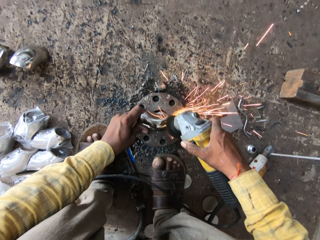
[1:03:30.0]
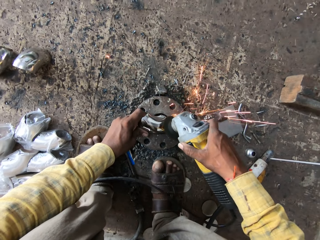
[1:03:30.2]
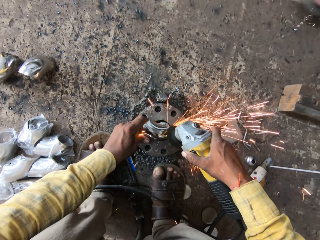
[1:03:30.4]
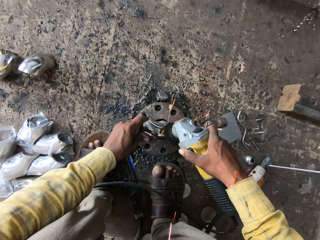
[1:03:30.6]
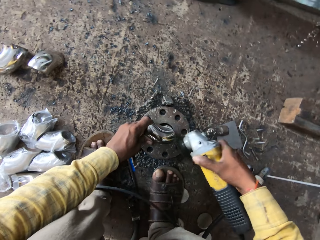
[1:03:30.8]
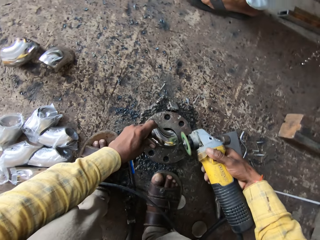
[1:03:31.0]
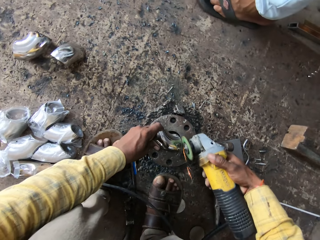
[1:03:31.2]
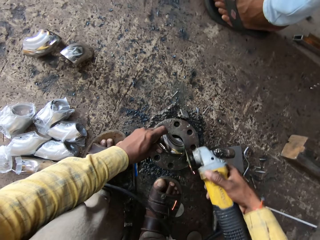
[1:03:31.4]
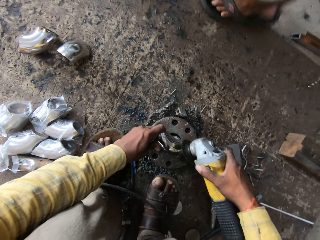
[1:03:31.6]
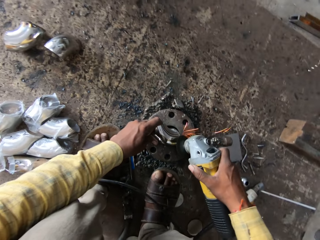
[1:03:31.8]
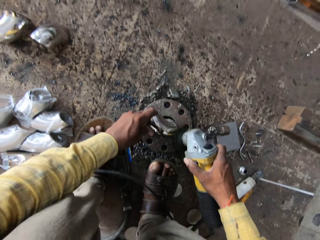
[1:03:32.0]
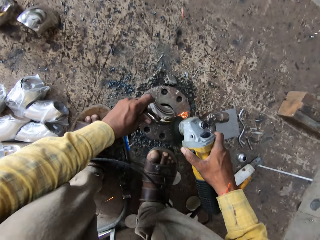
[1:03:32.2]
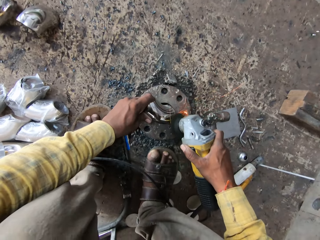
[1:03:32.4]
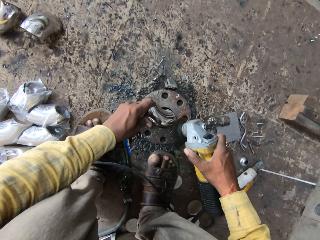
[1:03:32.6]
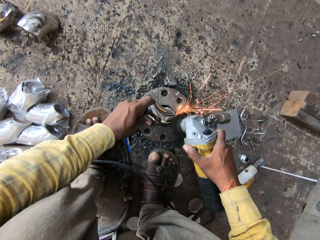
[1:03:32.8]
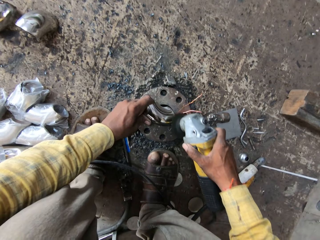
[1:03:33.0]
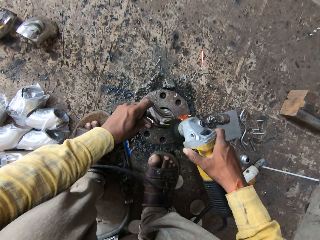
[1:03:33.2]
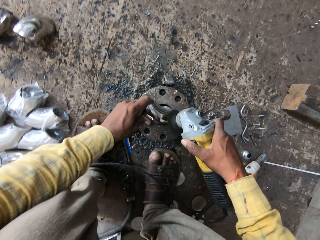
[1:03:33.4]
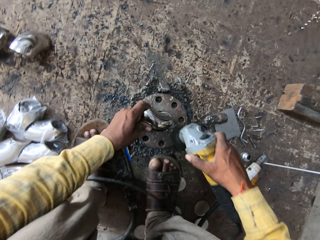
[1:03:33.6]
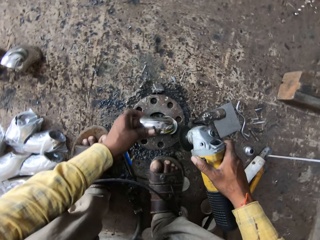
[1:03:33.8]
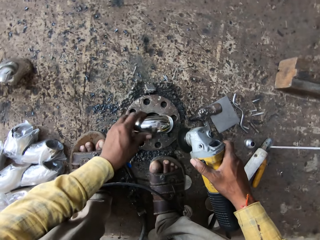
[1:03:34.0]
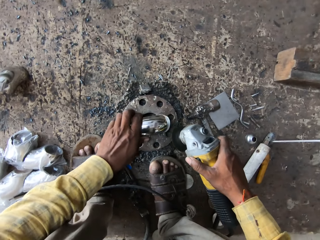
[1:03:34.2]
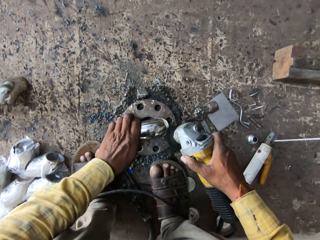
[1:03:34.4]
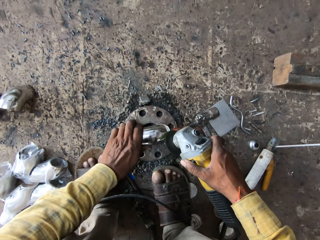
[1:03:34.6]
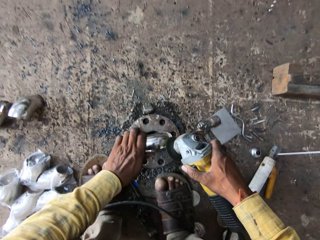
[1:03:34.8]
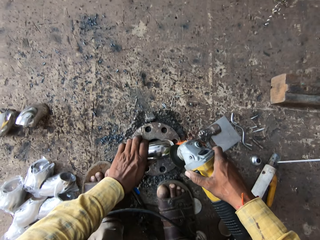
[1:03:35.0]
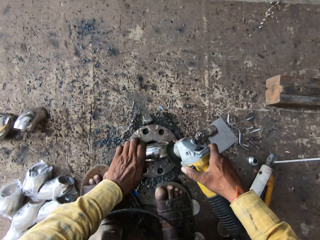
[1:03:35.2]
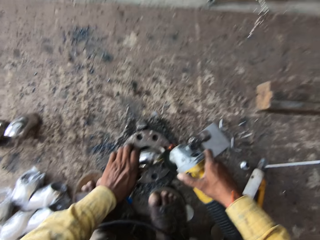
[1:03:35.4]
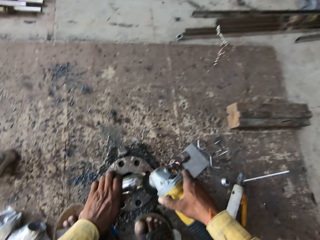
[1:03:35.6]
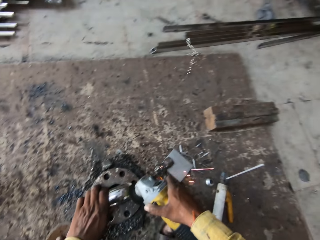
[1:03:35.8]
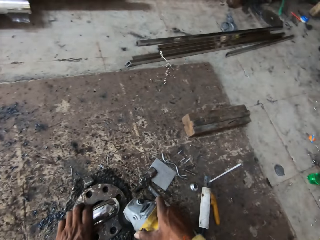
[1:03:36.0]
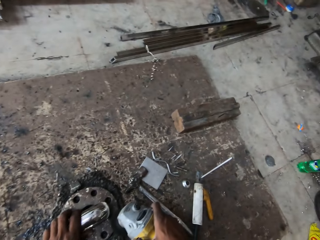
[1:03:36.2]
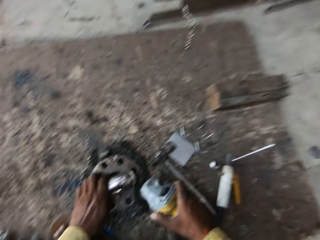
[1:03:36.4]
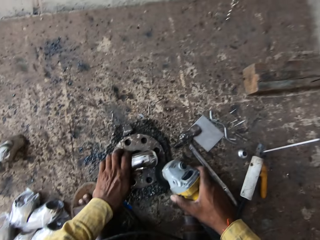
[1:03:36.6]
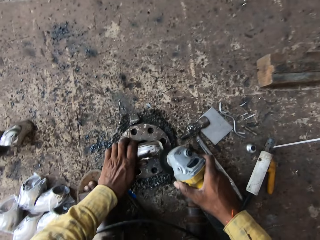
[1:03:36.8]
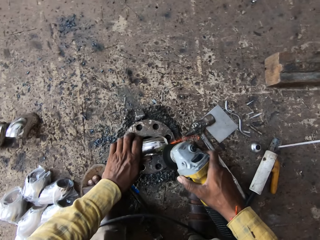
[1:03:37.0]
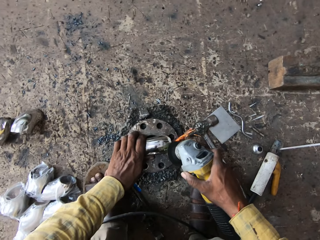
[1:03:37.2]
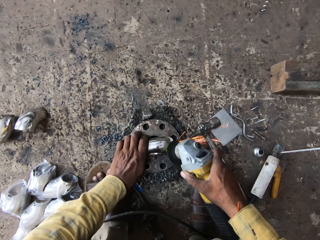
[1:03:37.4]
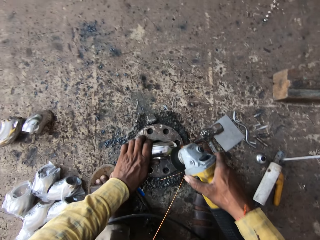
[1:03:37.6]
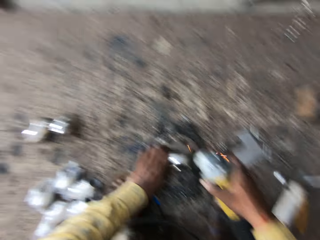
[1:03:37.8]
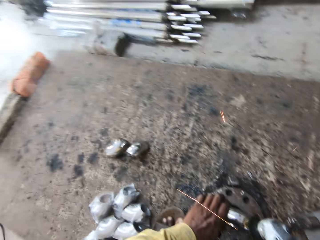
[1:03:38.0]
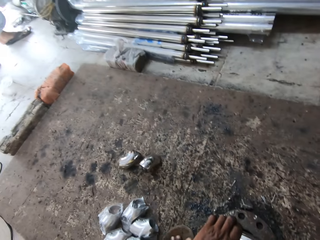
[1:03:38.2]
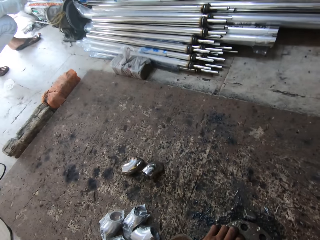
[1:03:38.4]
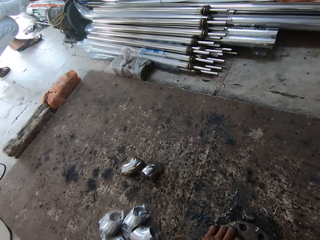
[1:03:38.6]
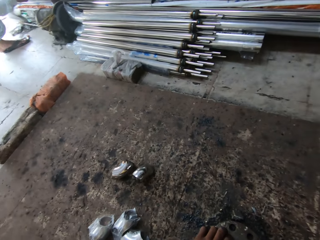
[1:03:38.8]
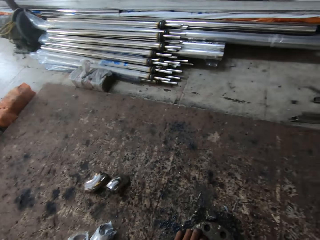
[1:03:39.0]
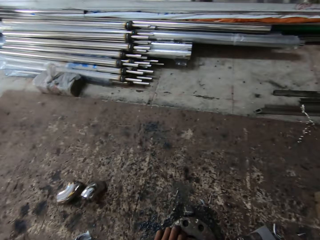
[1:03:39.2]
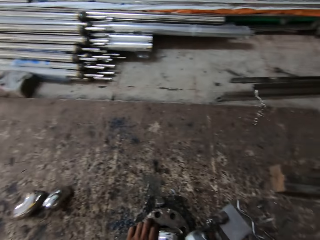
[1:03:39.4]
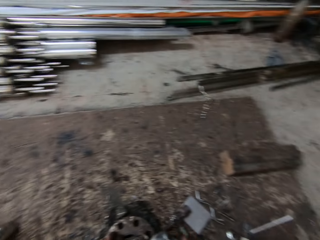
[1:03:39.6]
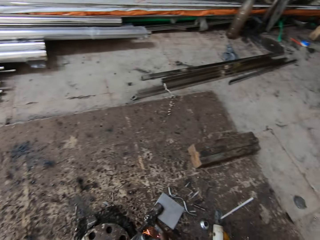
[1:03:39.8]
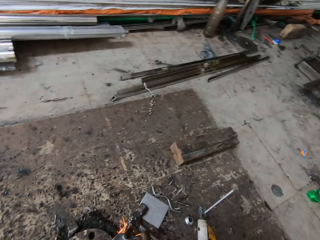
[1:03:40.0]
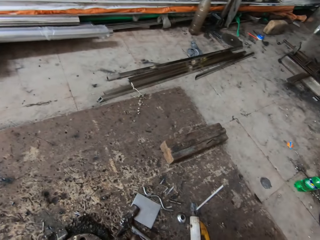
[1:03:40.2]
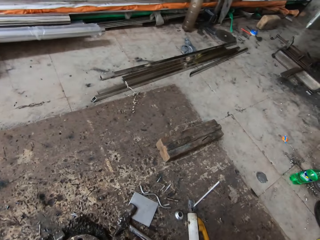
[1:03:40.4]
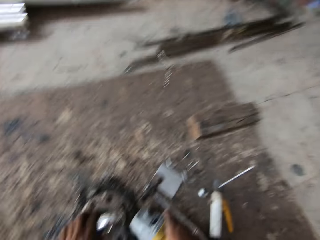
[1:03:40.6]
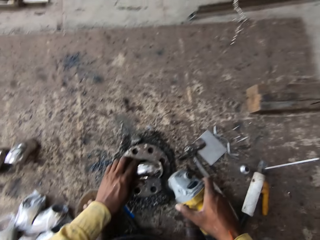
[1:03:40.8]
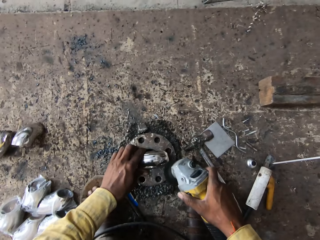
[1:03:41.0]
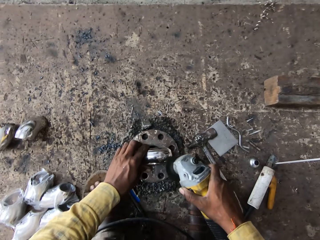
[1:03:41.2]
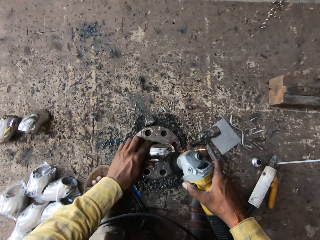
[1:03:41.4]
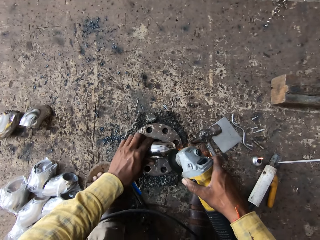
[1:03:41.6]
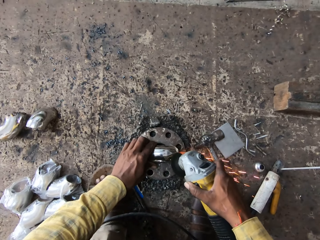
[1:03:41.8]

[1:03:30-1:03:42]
A man walks across. The camera wearer grinds metal.

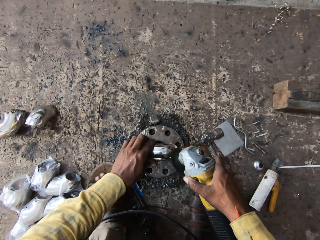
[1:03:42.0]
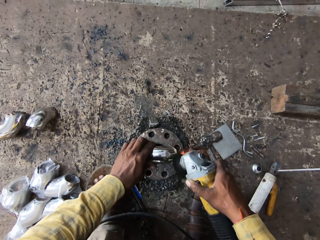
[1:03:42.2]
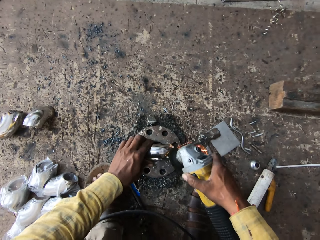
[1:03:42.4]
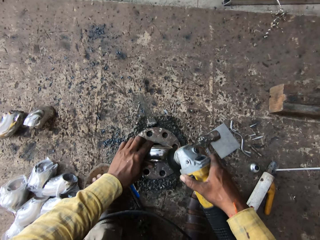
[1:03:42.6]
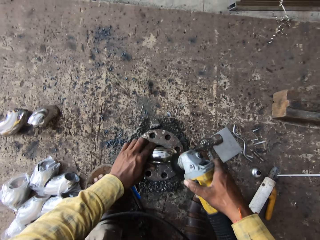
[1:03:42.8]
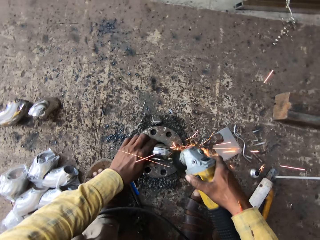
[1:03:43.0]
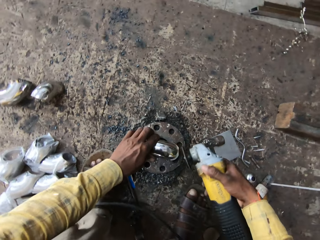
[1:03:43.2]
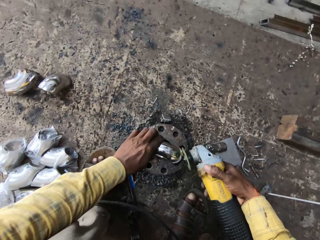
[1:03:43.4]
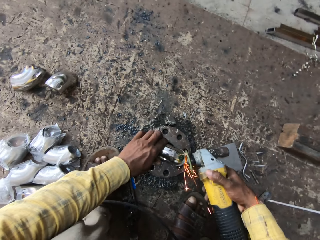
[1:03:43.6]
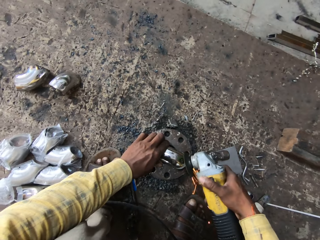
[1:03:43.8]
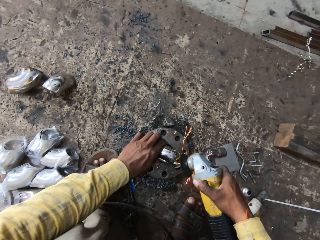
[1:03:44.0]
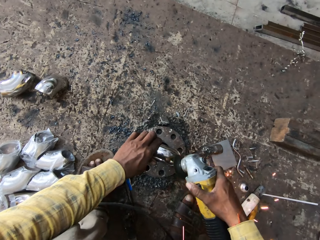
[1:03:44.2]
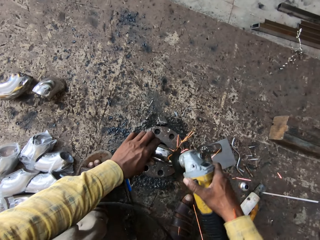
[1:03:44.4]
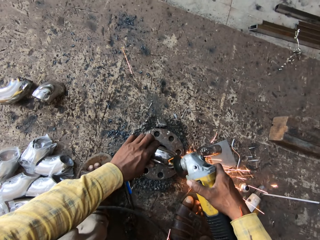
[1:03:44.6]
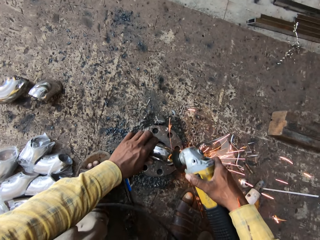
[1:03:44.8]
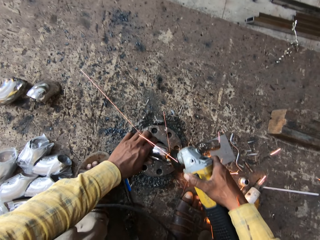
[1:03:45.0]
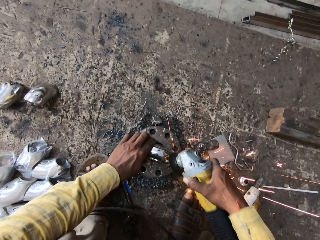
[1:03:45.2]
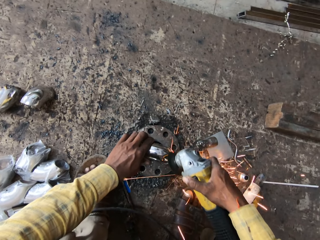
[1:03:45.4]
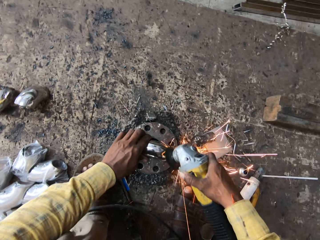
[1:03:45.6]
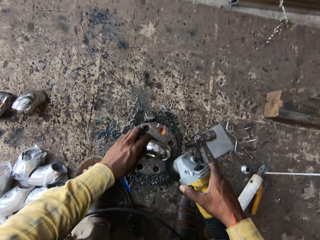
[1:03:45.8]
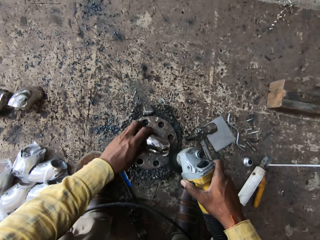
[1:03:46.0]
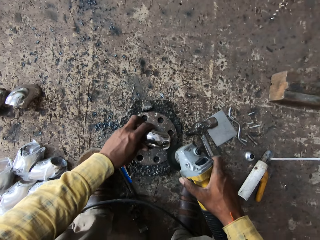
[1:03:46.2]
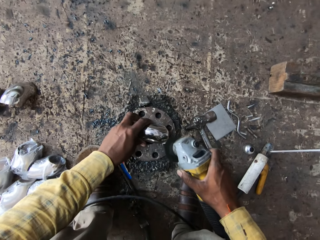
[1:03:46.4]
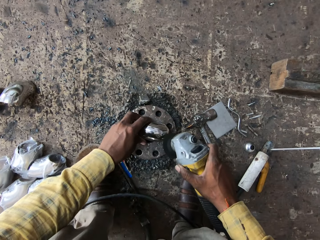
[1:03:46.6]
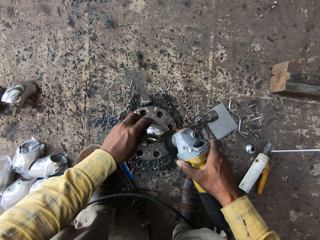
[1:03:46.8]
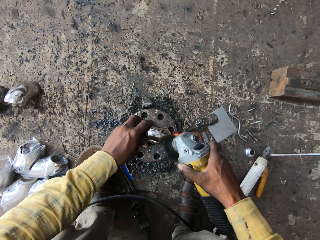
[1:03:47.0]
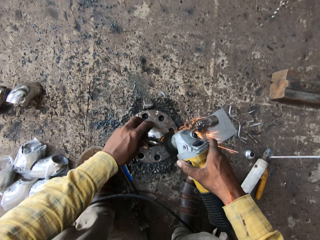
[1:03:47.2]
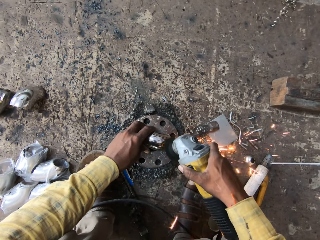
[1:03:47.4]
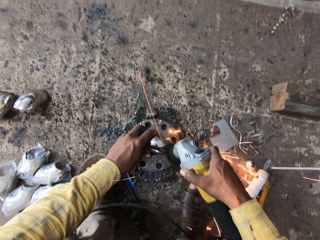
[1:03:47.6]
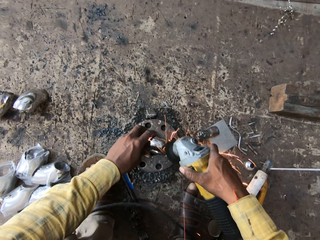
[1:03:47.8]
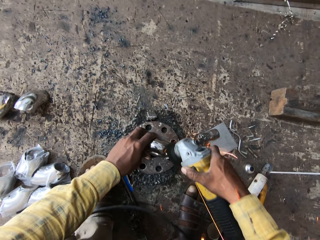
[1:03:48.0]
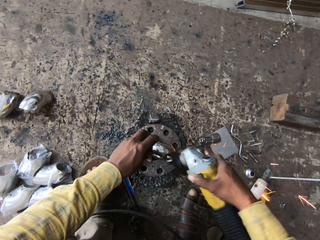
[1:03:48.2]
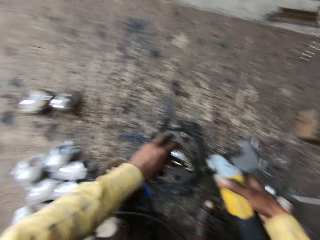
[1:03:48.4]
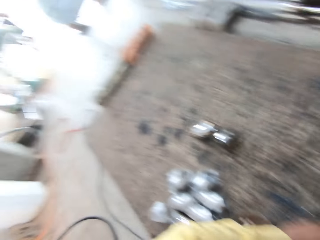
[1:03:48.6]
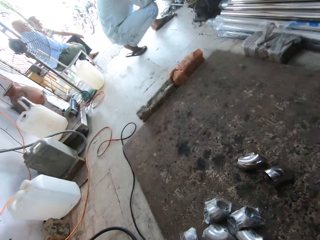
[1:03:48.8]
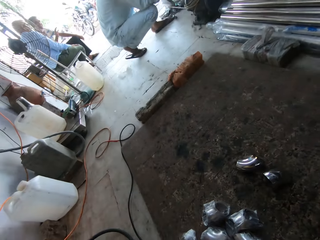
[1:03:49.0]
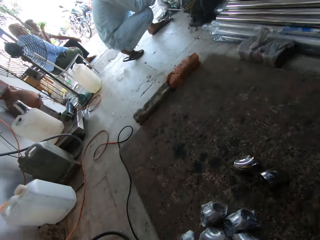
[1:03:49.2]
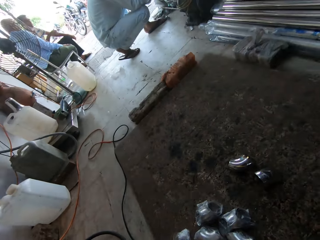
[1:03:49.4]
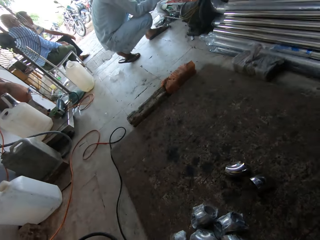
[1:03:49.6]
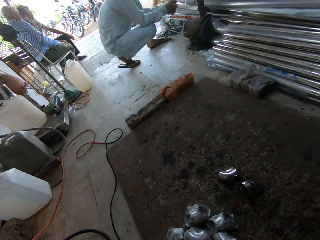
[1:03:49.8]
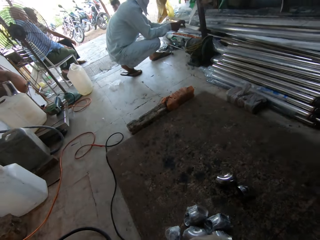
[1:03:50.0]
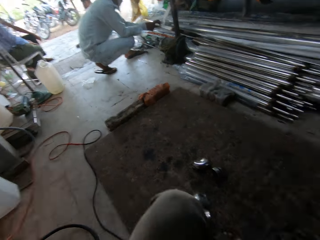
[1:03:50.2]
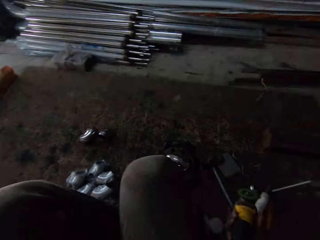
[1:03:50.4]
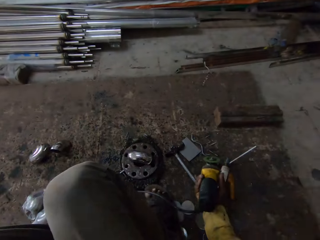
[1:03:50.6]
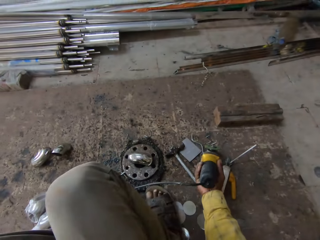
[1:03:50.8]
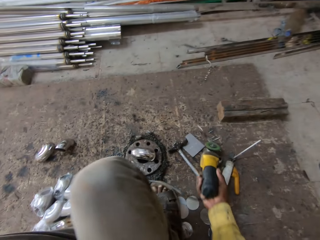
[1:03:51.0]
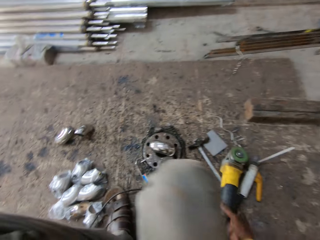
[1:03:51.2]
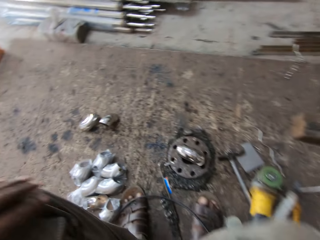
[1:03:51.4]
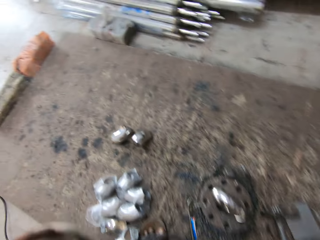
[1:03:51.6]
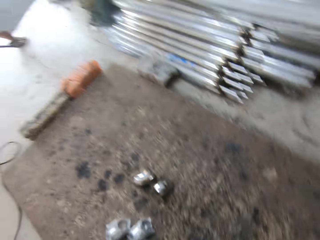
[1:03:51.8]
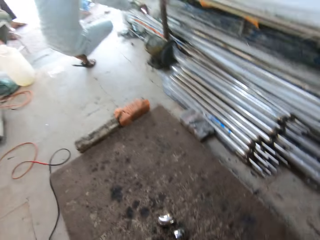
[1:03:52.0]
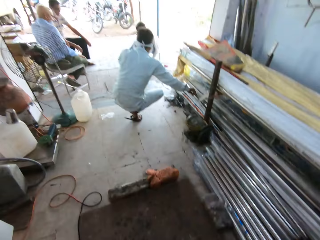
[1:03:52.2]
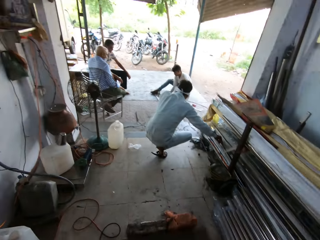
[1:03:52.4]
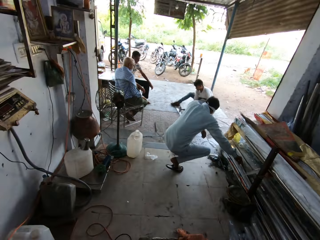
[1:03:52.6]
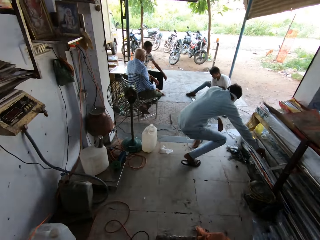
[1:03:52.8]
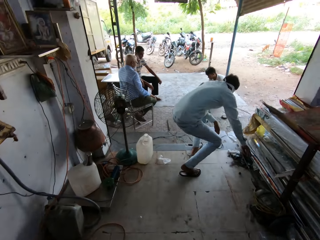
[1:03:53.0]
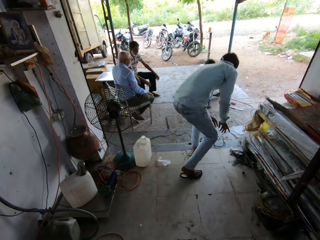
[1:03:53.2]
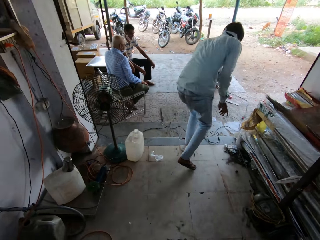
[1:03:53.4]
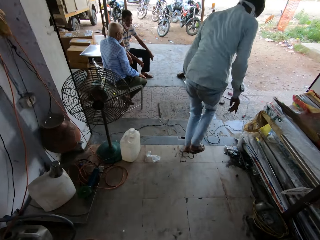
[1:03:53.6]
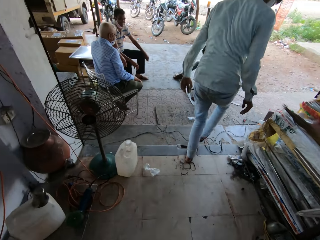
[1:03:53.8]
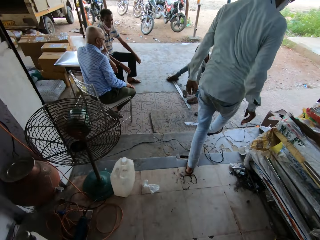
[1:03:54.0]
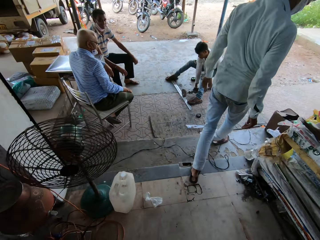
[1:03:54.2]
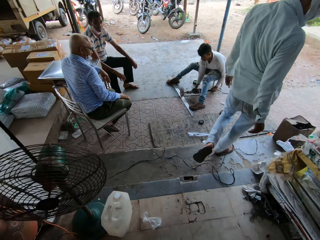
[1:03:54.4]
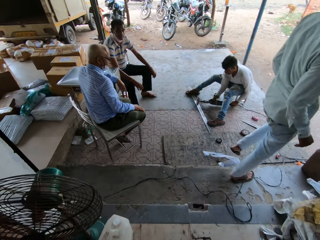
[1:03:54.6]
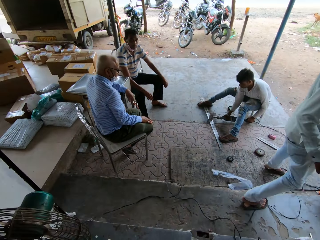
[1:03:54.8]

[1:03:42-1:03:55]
The camera wearer looks aside. They put the grinder or welding machine down. They look aside. A man stands. The camera wearer walks towards the door of the workshop. The man walks.
